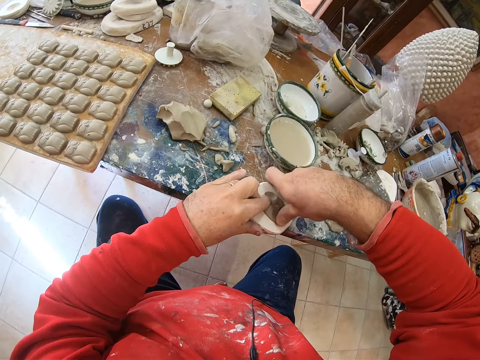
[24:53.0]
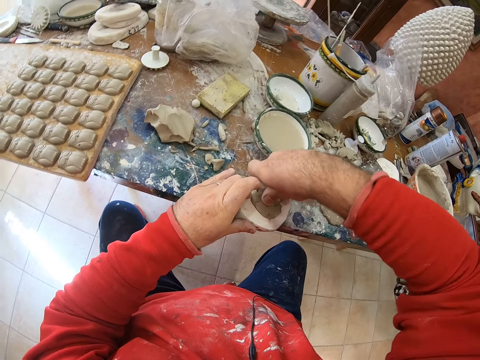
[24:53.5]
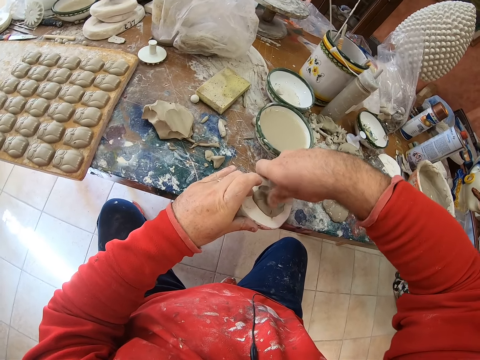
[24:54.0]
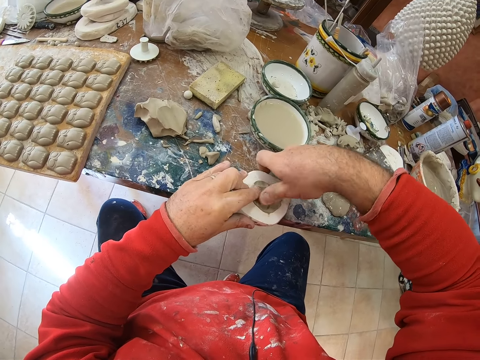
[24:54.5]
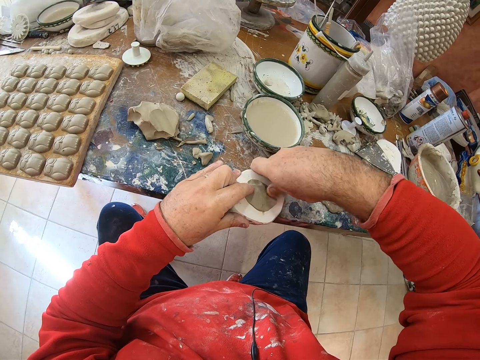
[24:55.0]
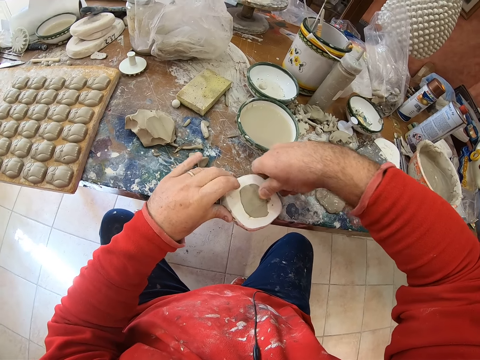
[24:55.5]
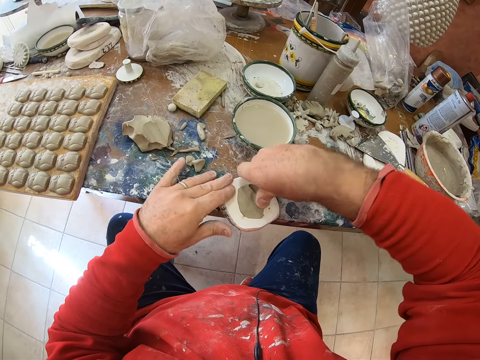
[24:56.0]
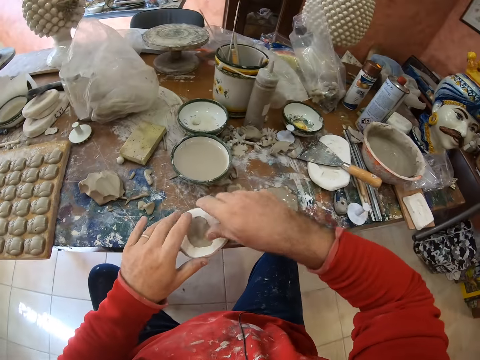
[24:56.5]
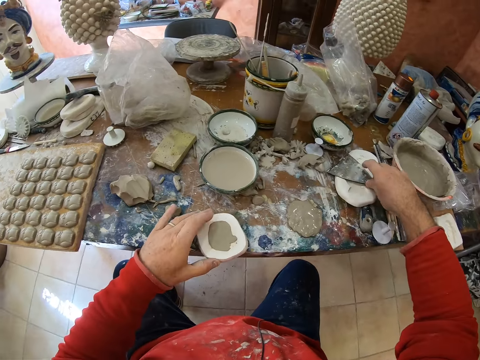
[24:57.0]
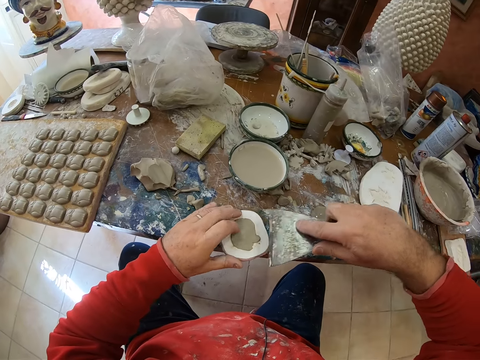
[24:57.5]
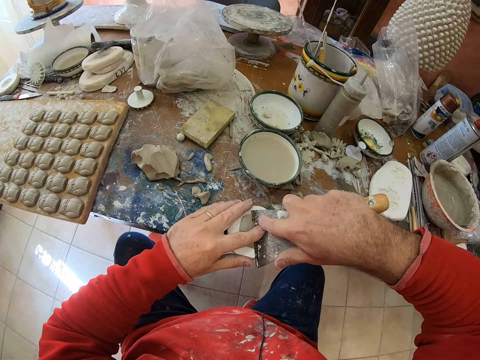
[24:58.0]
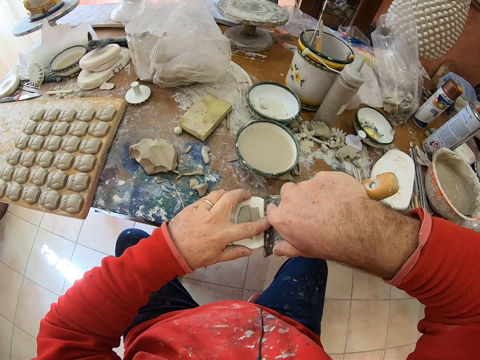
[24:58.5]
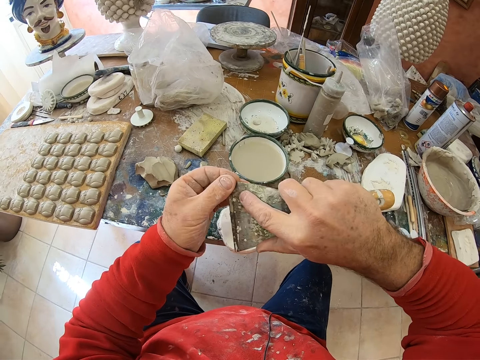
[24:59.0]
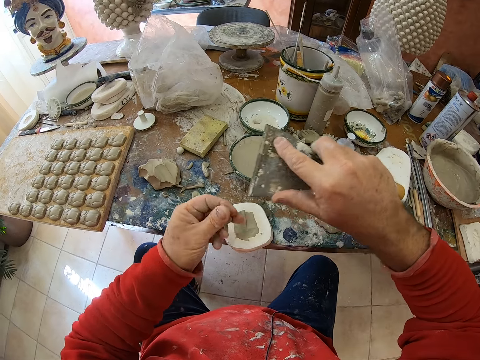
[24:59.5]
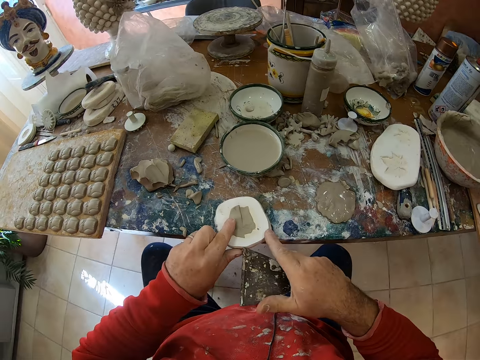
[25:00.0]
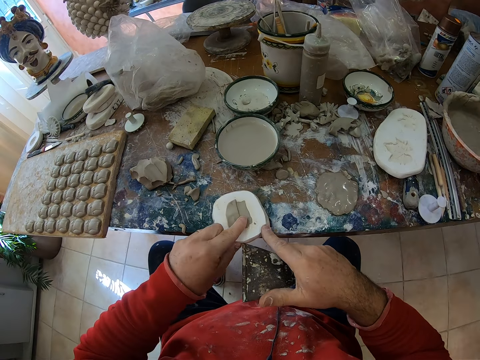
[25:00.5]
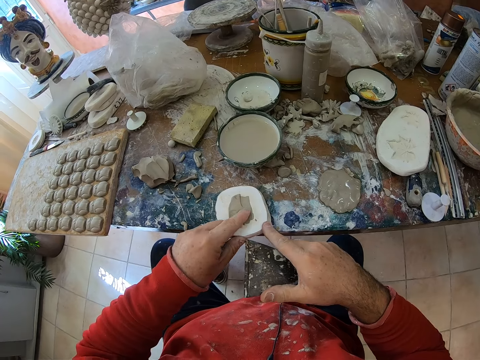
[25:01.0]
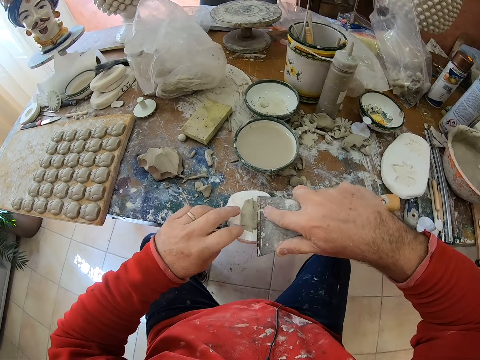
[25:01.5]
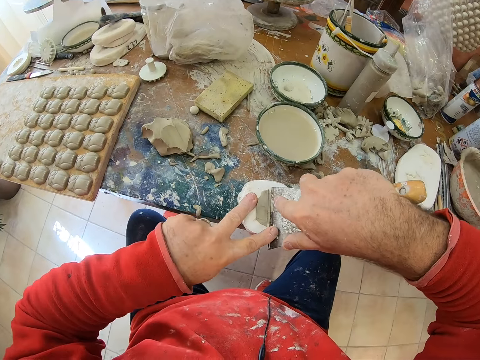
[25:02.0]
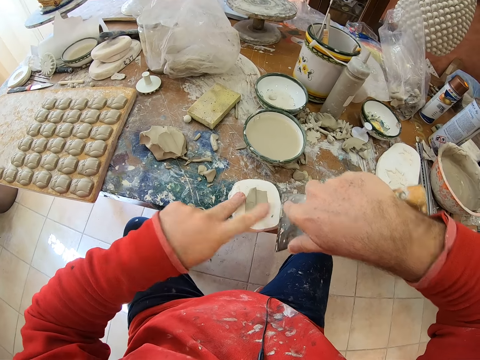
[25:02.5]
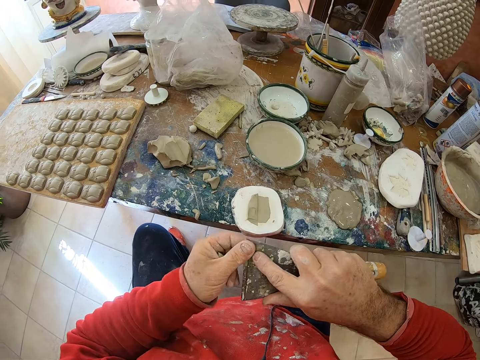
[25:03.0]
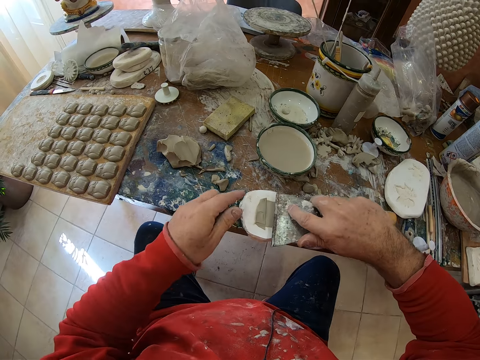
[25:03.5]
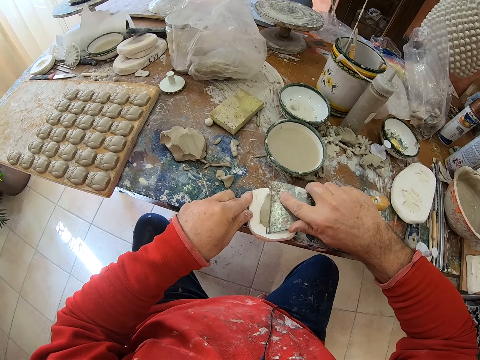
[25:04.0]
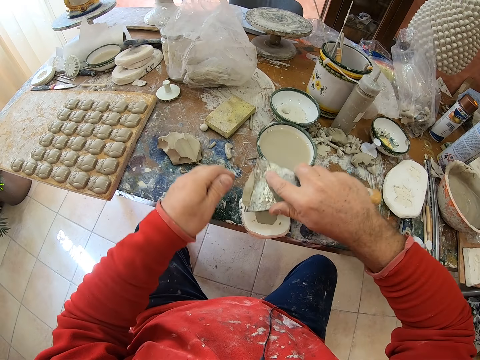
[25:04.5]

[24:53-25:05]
The camera wearer picks up the scraper on the table. They cut the excess mud on the shaper tool with the scraper. They fix the mud on the shaper tool with a finger. They cut the excess mud on the shaper tool with the scraper.

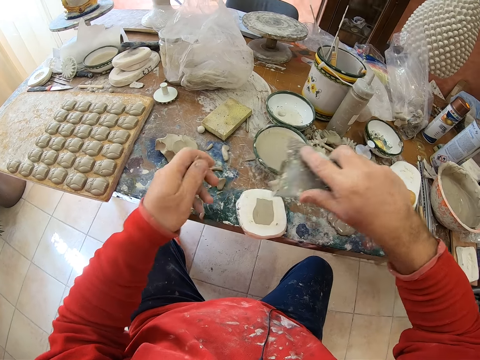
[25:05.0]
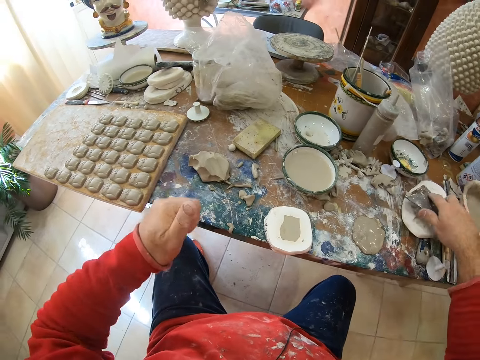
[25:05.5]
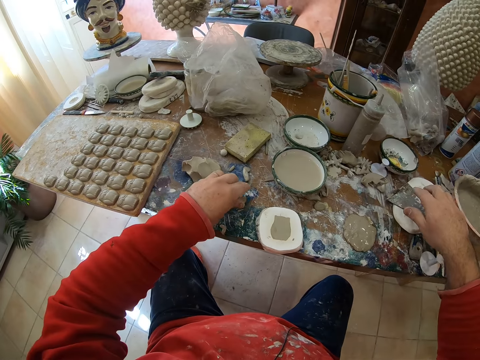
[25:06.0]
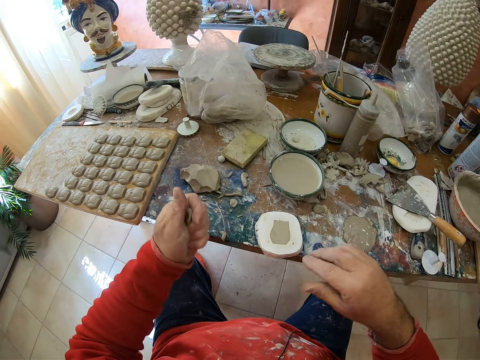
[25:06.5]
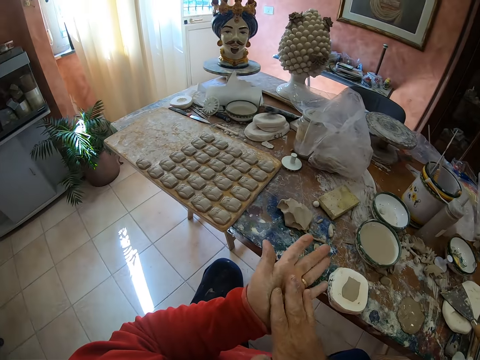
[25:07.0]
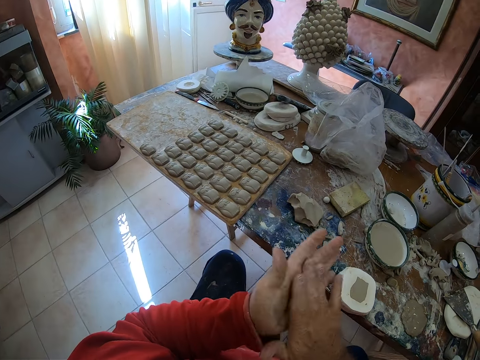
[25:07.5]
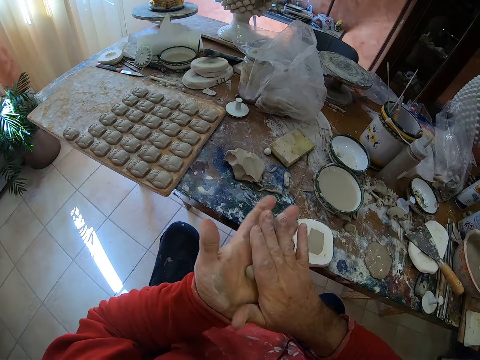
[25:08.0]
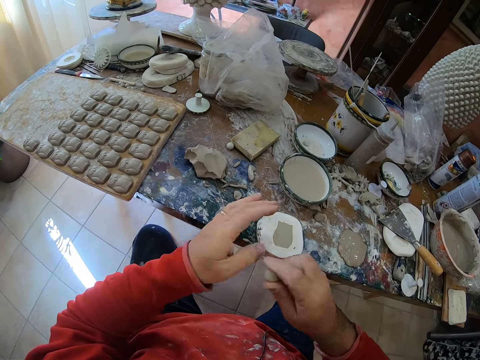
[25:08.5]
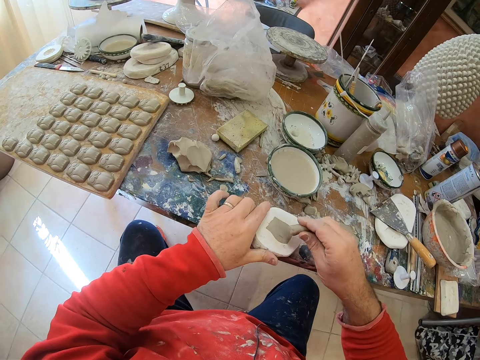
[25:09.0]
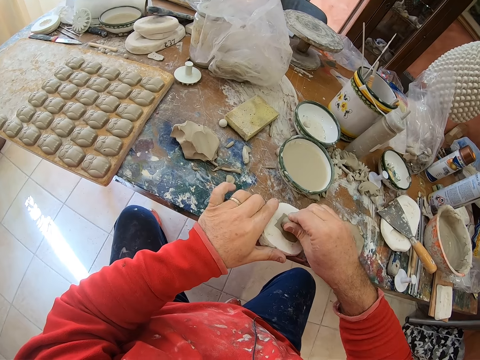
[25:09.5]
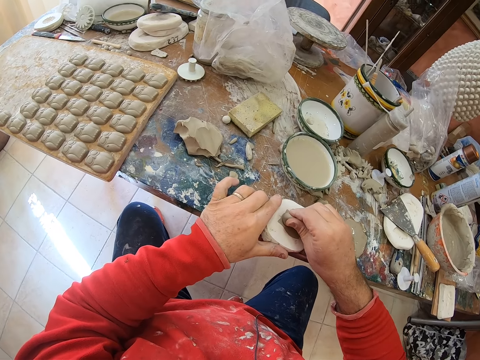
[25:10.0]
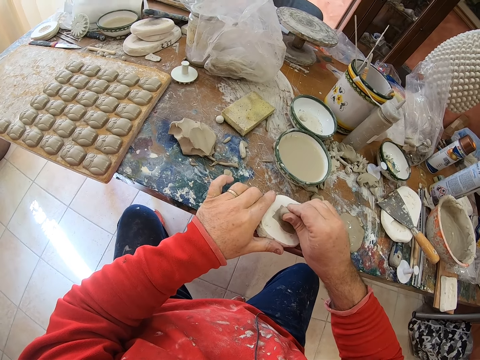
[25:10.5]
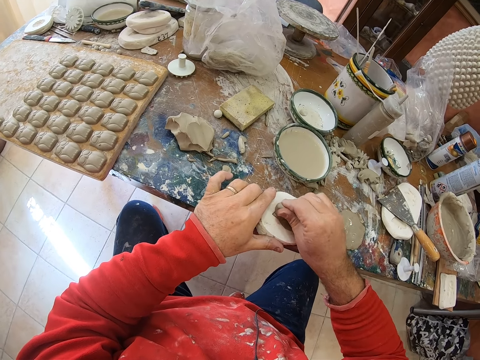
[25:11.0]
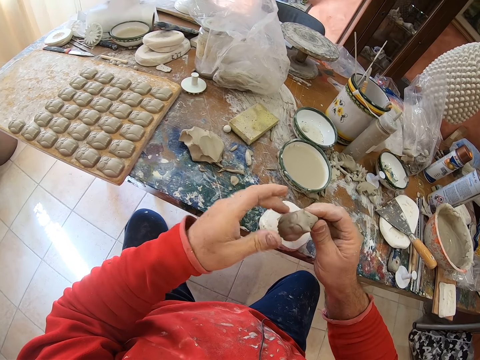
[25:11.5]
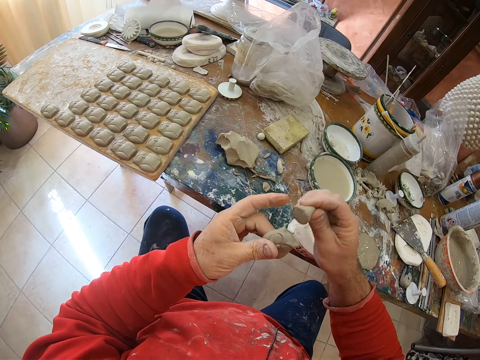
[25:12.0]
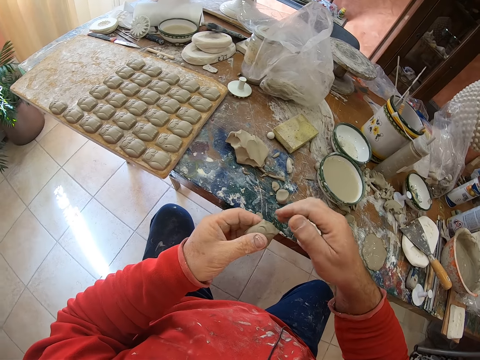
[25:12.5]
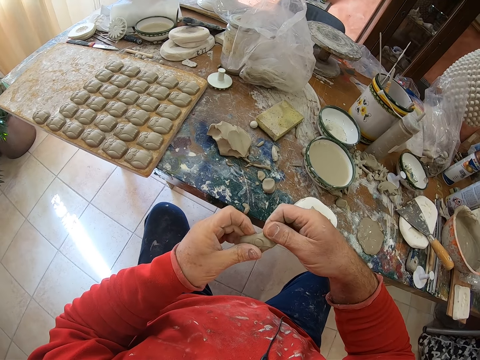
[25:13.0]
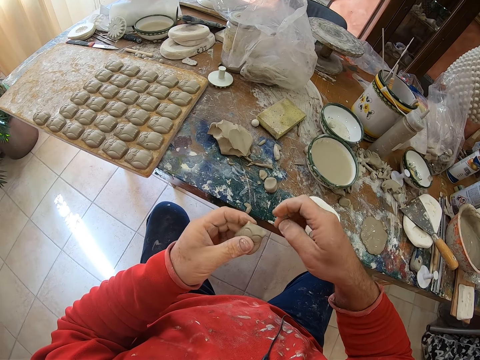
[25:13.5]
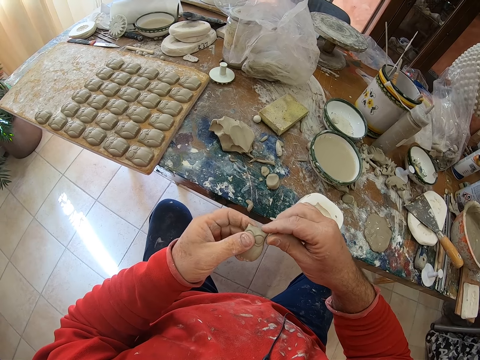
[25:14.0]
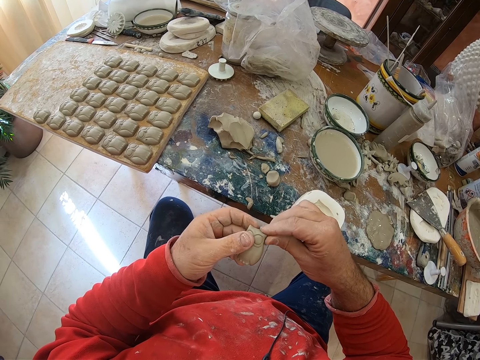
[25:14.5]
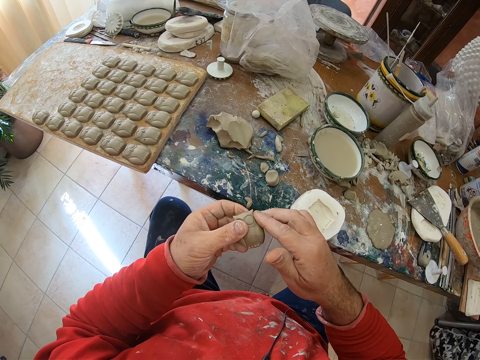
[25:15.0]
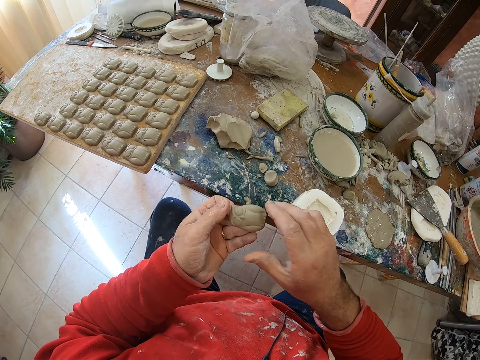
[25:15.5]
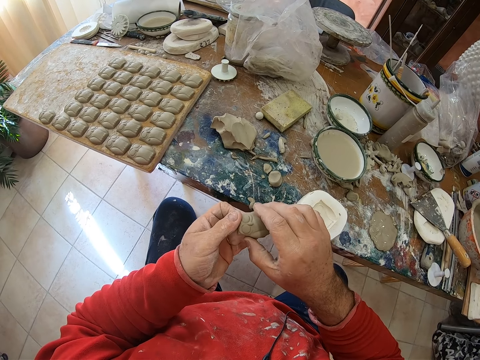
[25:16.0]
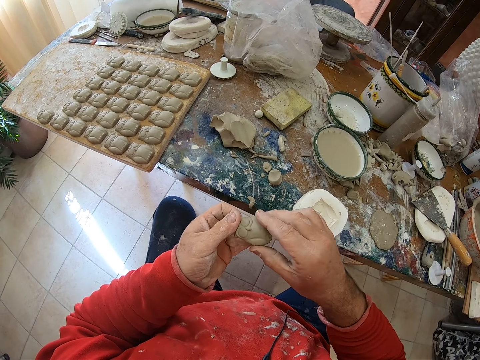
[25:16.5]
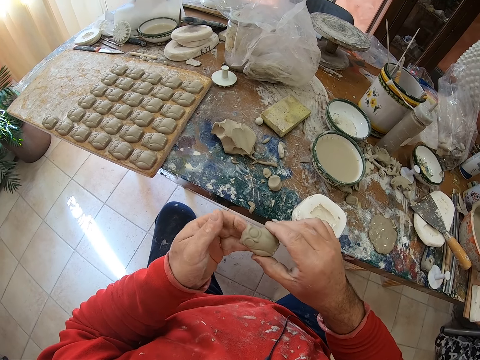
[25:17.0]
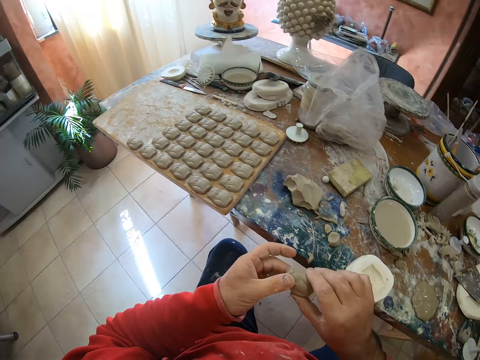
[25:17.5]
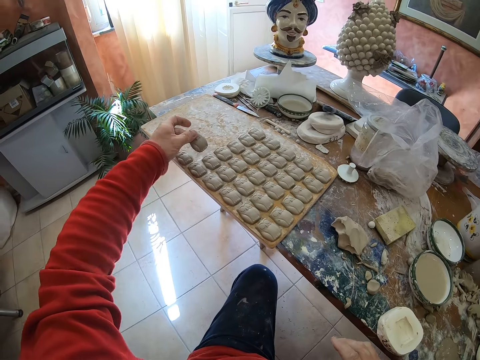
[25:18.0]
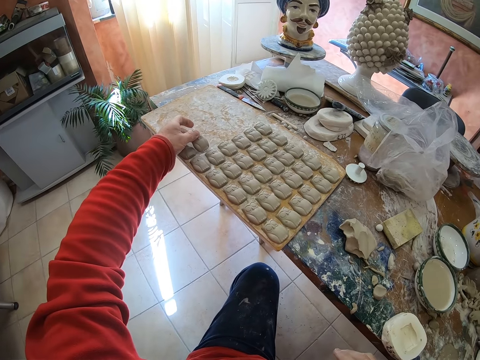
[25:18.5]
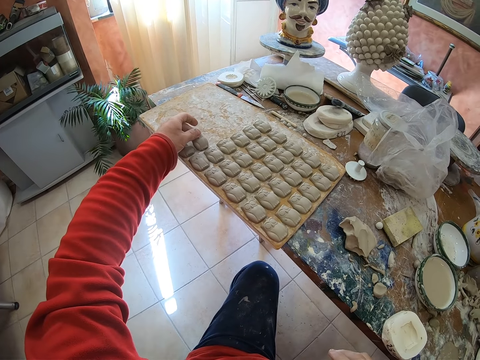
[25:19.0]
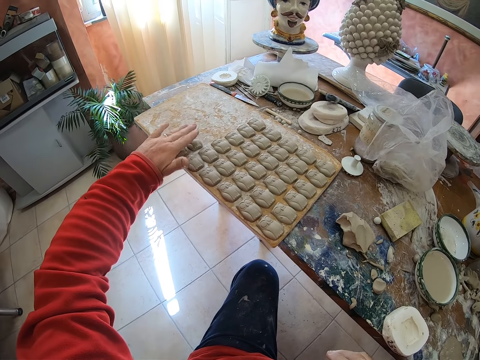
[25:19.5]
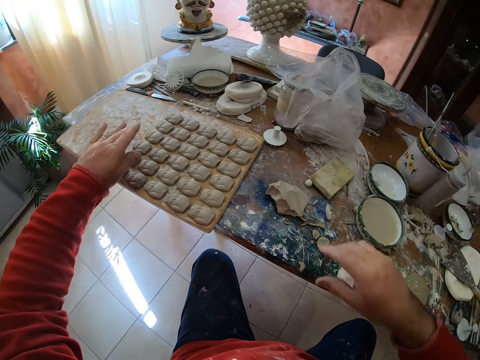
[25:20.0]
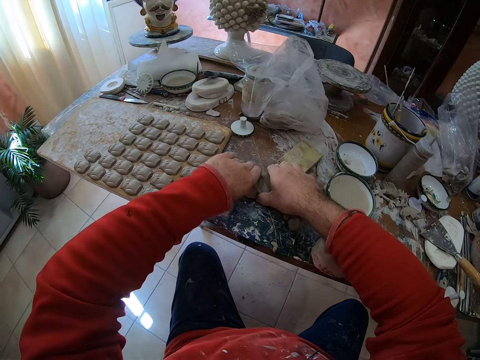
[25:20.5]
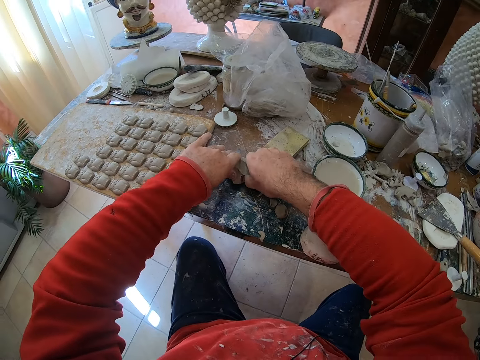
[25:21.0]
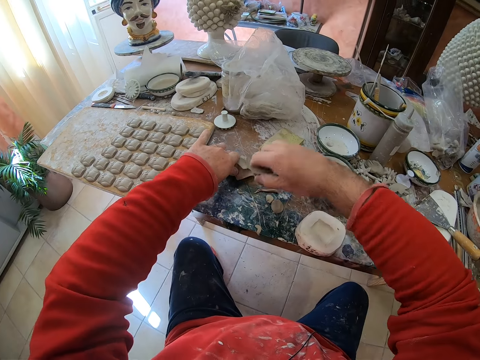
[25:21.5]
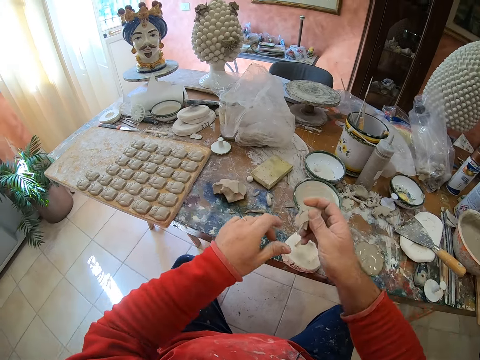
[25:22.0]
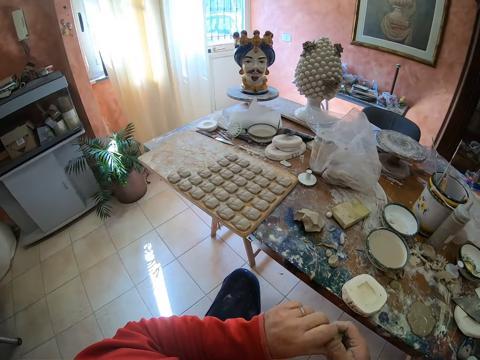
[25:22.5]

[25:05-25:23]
The camera wearer drops the scraper on the table. He picks a mud piece on the table. He rolls the clay mold in his hands. He presses the clay mold on a mold shaper and pulls an owl shaped clay mold from the mold shaper with the mud. He drops the mud on the table. He smoothens the owl mold's edges with his fingers. He puts the clay owl molding on a wooden tray. He cuts the mud on the table. He takes a pinch of the clay mold on the table. He positions the mud in his hand.
